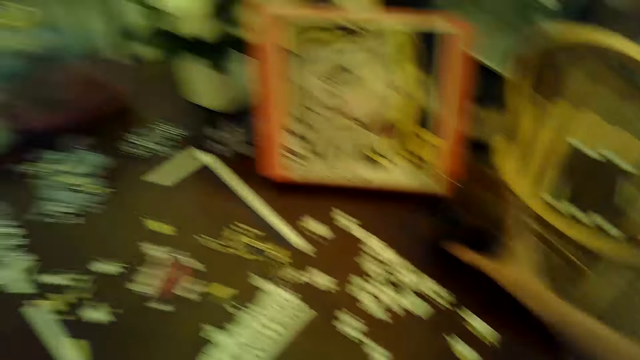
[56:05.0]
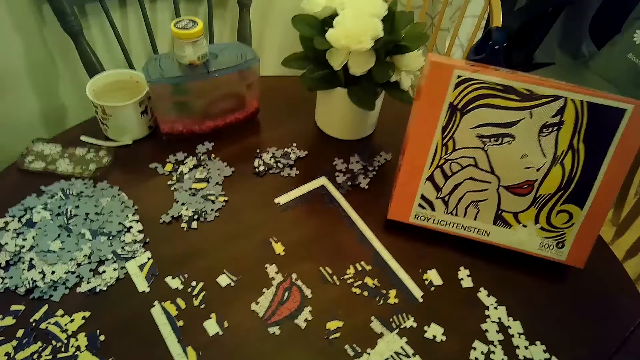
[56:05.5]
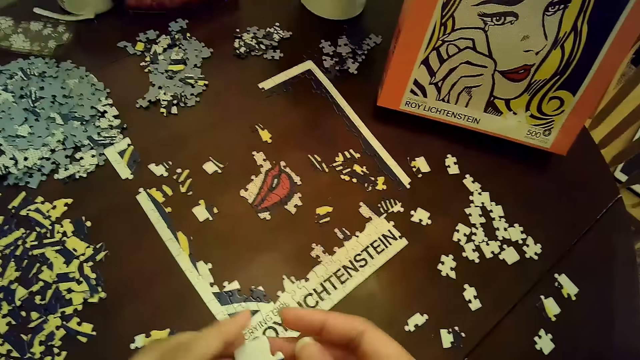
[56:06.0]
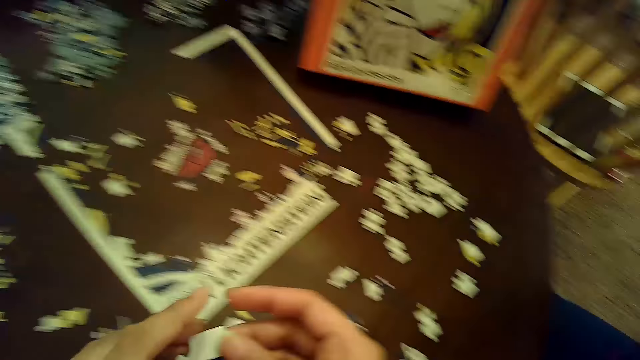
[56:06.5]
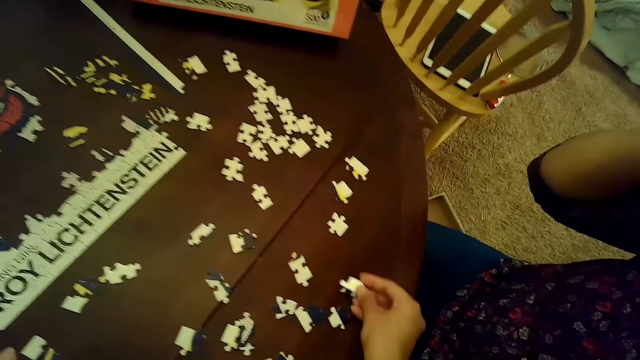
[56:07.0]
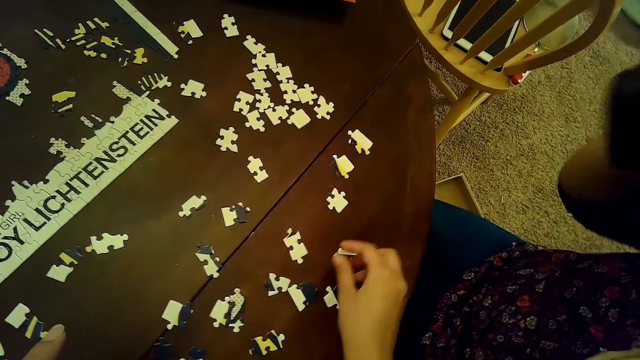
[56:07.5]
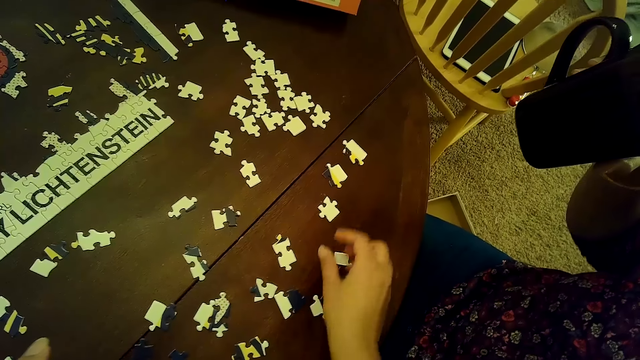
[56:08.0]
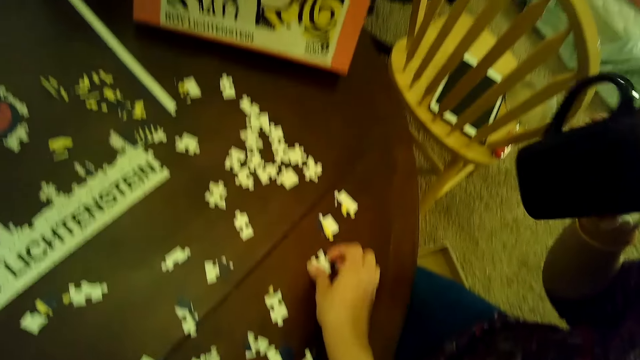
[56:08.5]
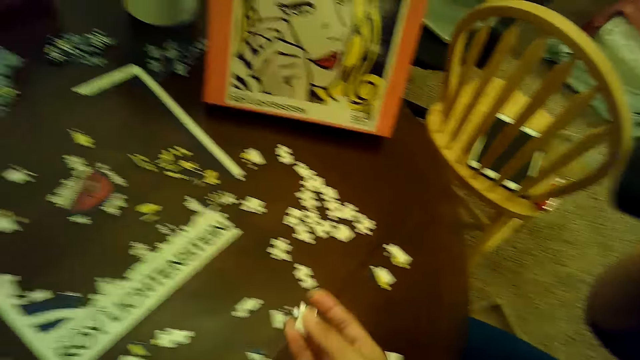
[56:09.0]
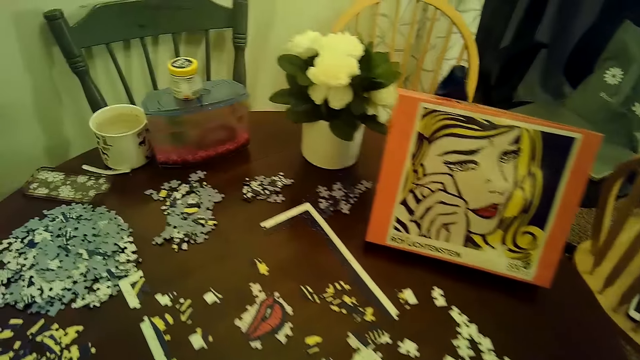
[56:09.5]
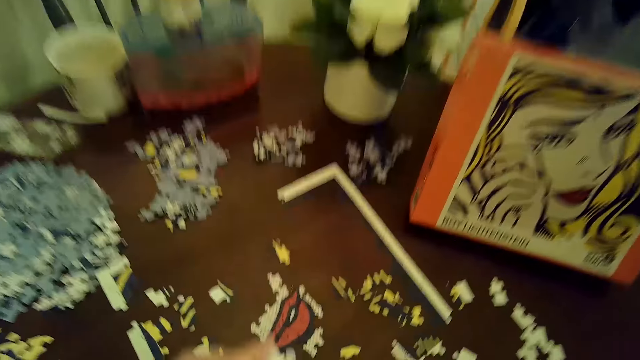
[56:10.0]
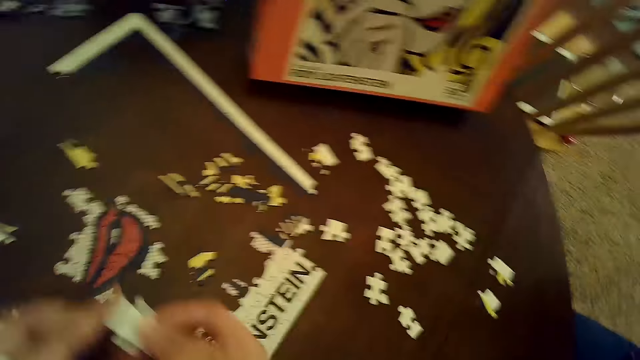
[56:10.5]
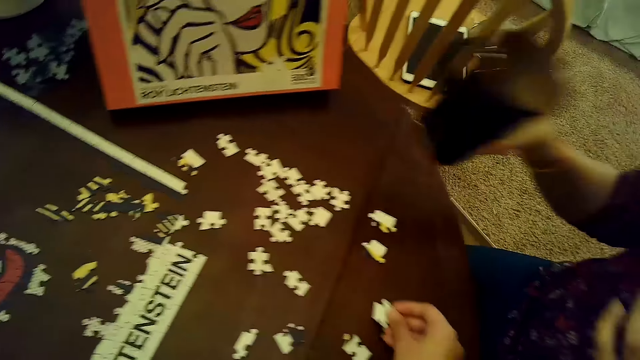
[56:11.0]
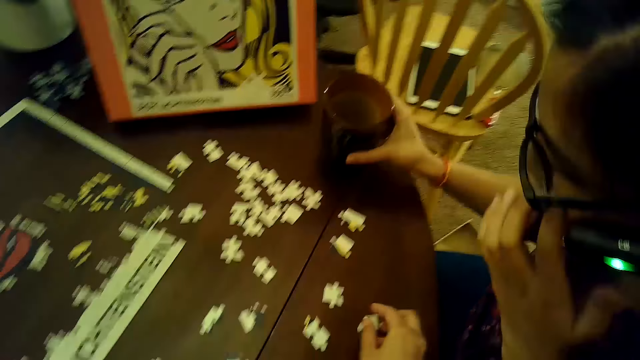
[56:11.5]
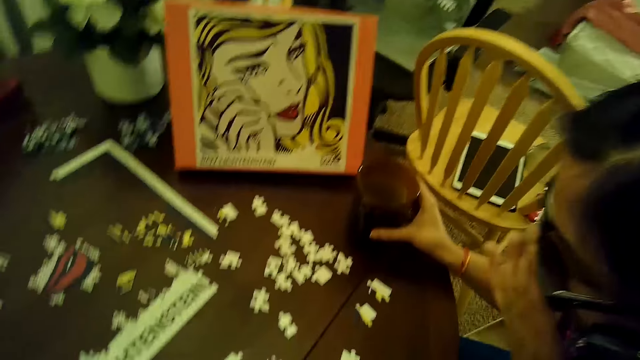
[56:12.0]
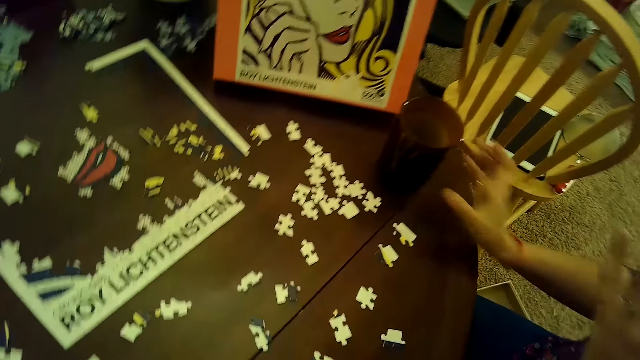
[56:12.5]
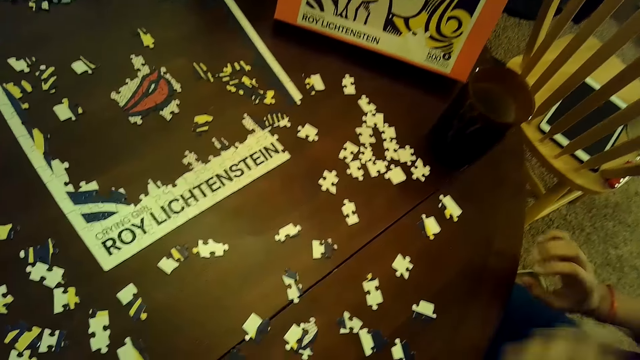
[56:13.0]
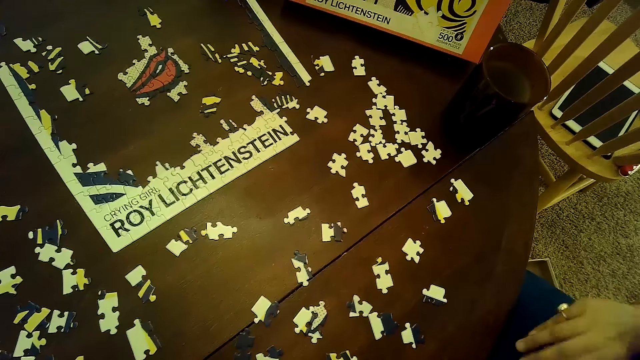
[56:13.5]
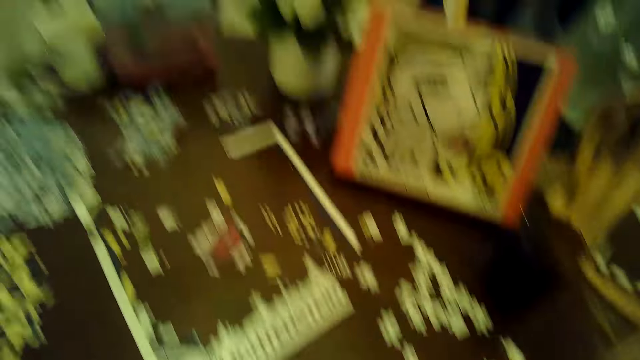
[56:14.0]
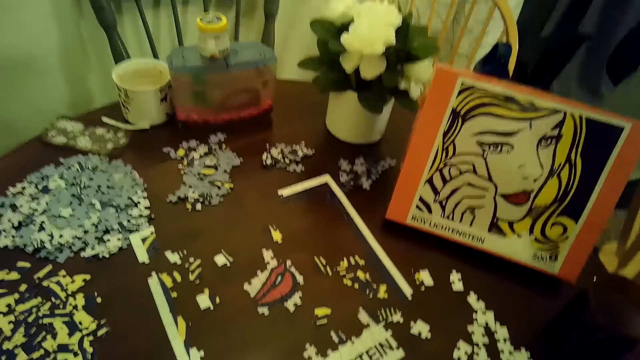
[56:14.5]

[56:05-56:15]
The woman picks up a mug from the table with her right hand and drinks coffee. The camera wearer holds a puzzle piece with both hands. She places the puzzle piece on the table with her right hand. She picks up a puzzle piece from the table with her right hand. She puts a card on the table. The woman places the mug on the table with her right hand. The camera wearer places the puzzle piece on the table with her right hand. The woman touches the face.

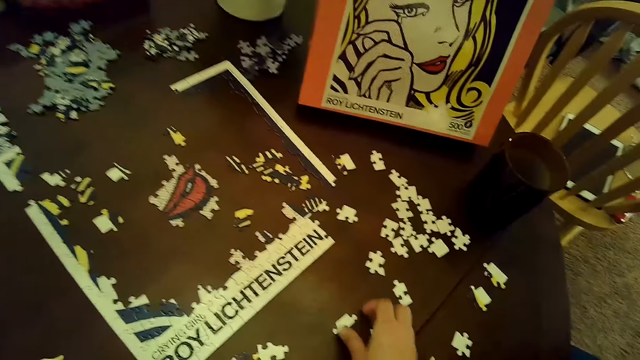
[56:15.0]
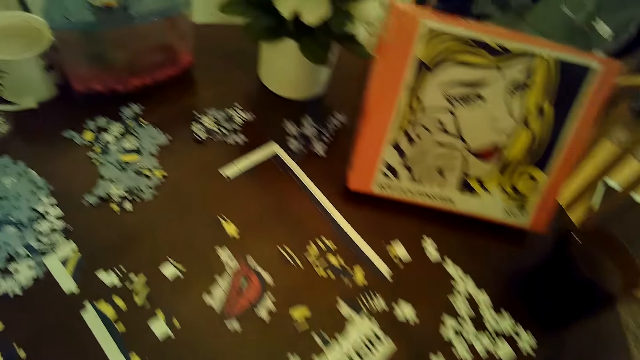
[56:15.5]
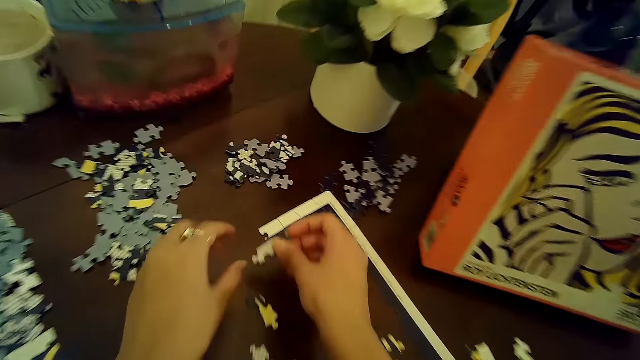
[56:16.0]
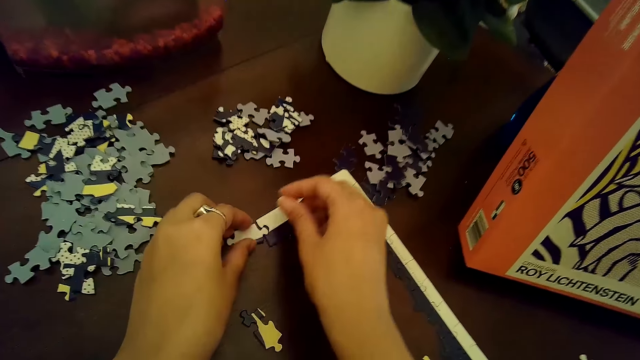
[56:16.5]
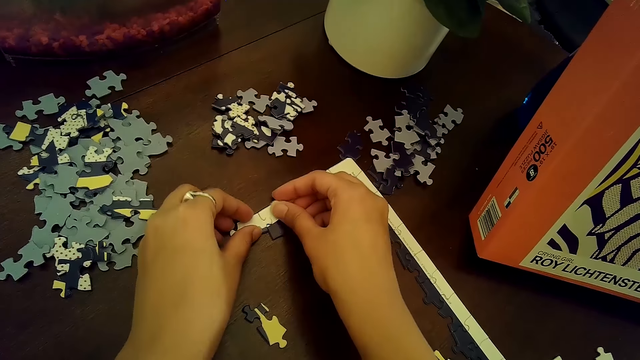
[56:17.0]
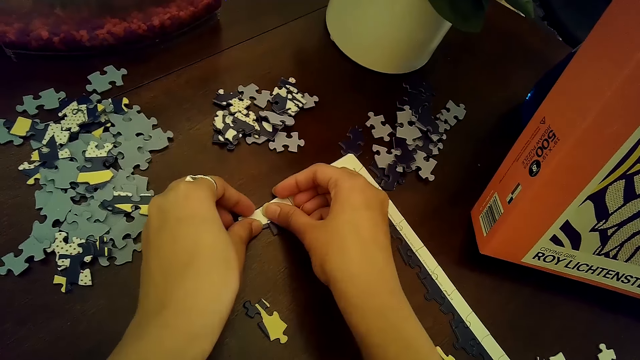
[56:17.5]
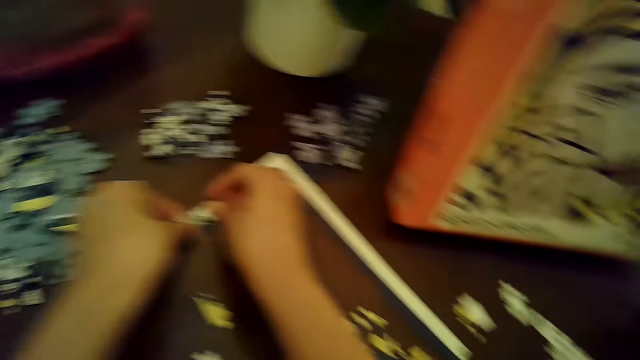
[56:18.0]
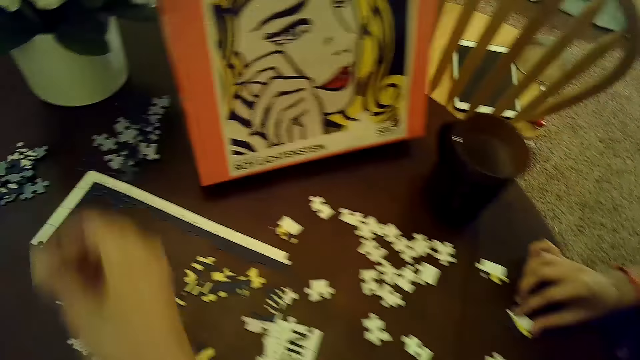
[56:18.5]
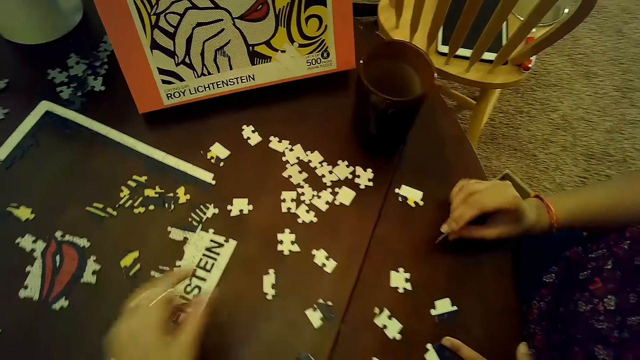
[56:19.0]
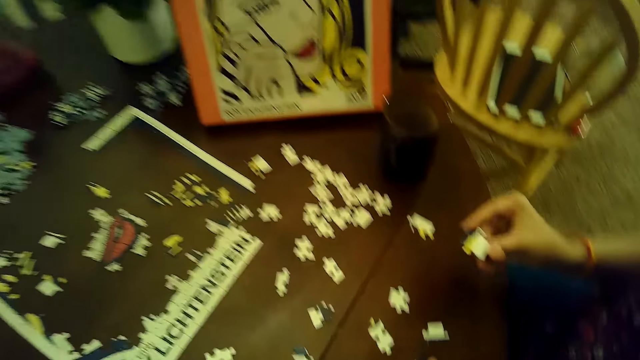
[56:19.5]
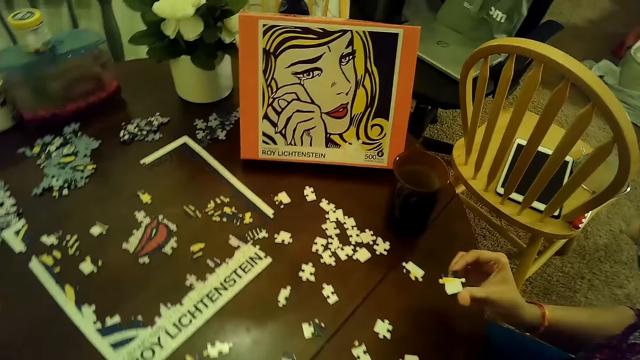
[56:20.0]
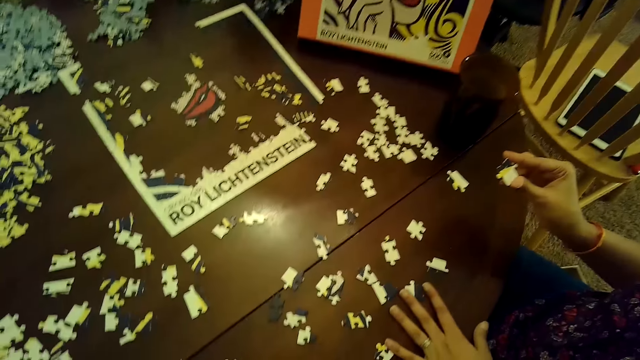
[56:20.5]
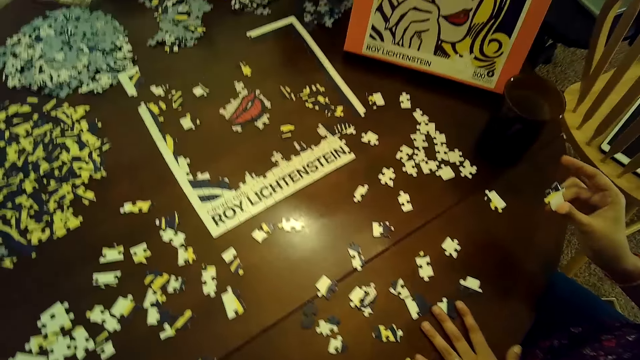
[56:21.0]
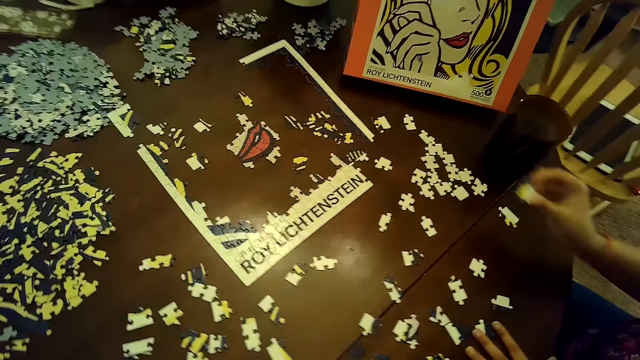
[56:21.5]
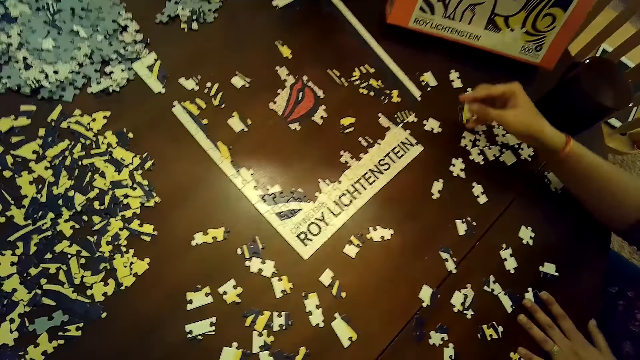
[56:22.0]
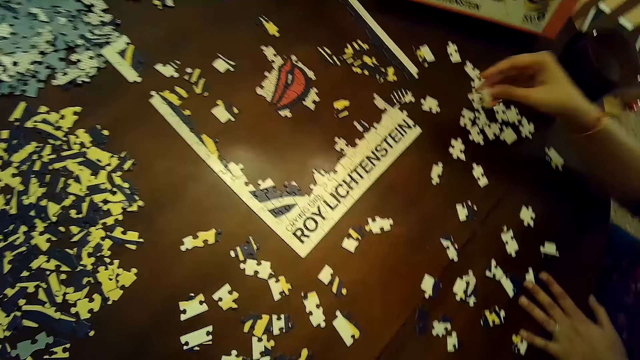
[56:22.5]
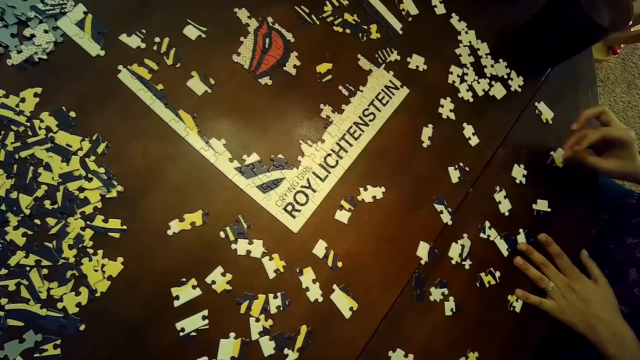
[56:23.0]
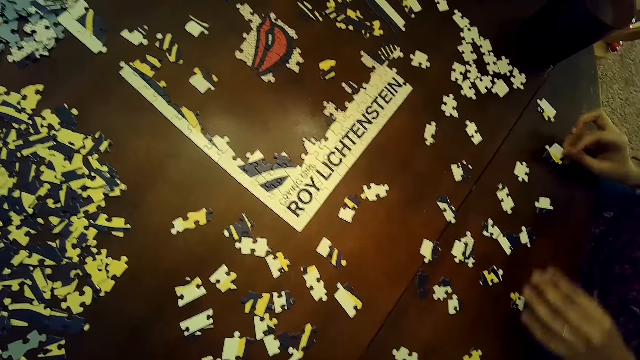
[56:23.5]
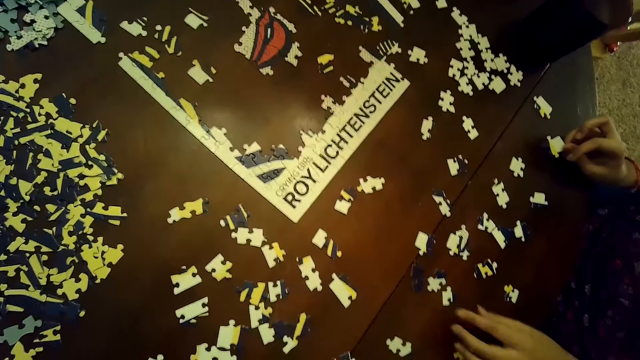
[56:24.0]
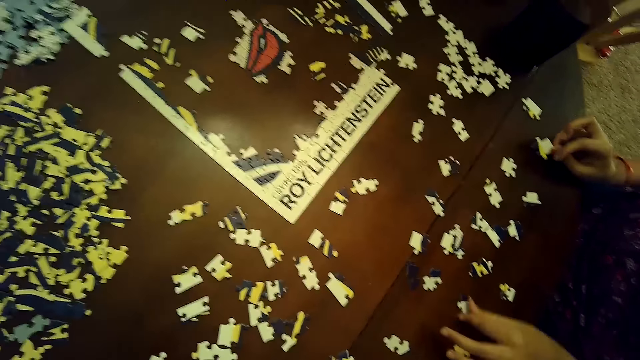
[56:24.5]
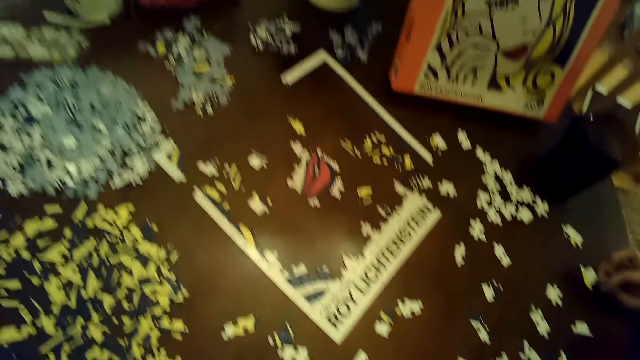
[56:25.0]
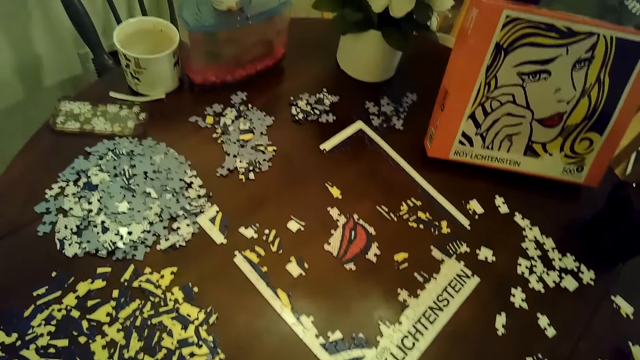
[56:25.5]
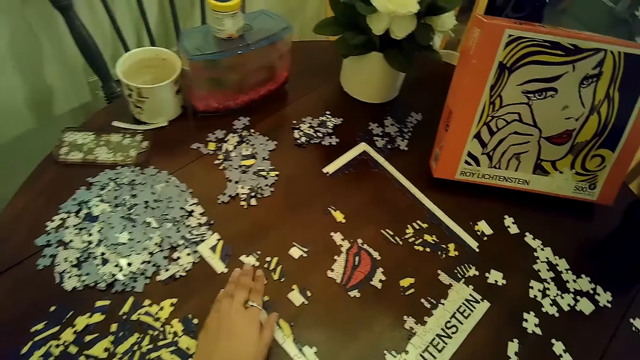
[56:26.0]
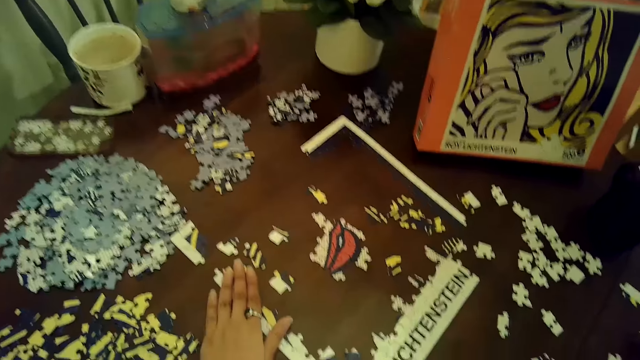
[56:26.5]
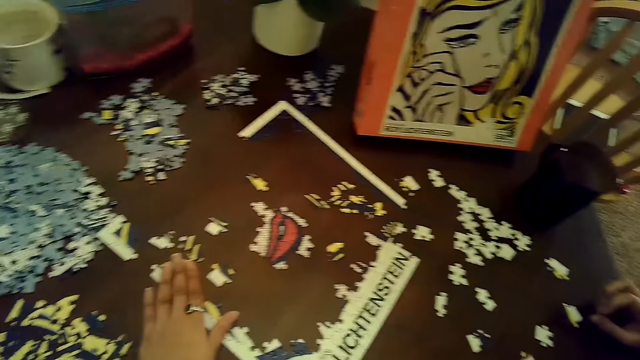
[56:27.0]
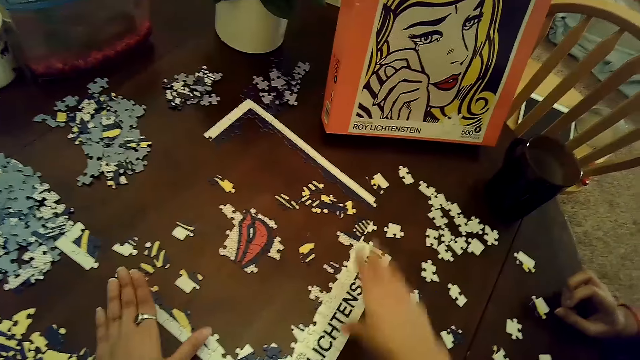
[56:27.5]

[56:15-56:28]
The camera wearer picks up a puzzle piece from the table with her right hand. She places the puzzle piece on the puzzle with her right hand. She connects the puzzle piece to the puzzle with both hands. She removes the puzzle piece from the puzzle with her left hand. The woman picks up a puzzle piece from the table with her right hand. The camera wearer places the puzzle piece on the table with her left hand. The woman holds the puzzle piece with her right hand, moves a puzzle piece with her left hand, picks up a card on the table, and places the puzzle piece on the table with her right hand. The camera wearer aligns a part of the puzzle with her left hand. She moves the puzzle on the table.
